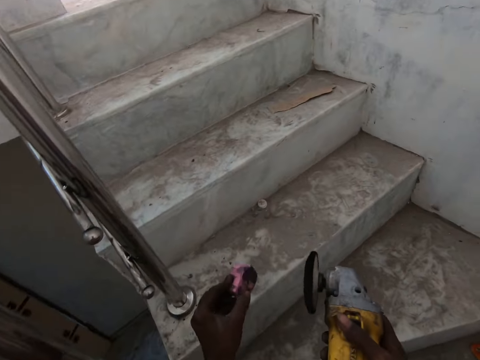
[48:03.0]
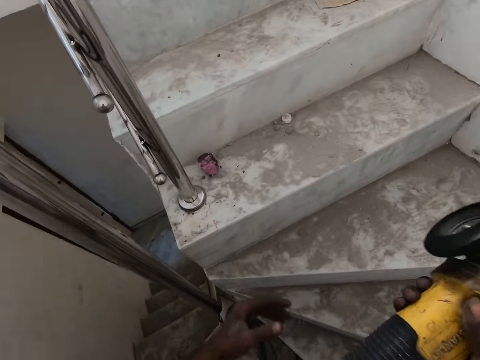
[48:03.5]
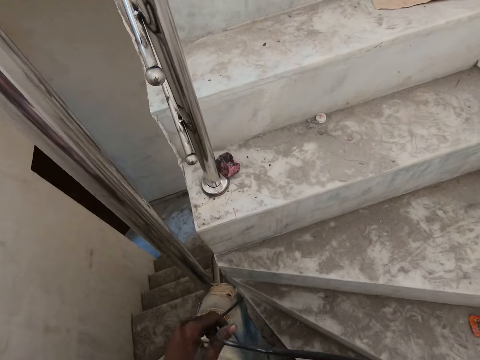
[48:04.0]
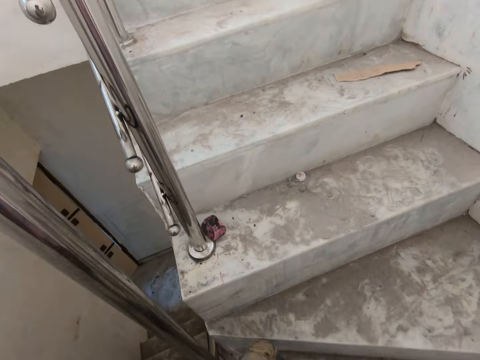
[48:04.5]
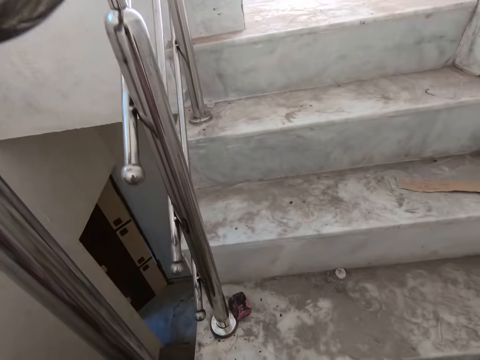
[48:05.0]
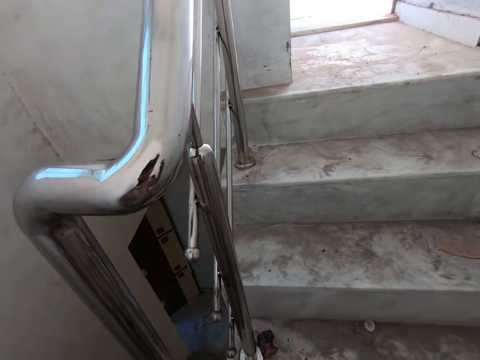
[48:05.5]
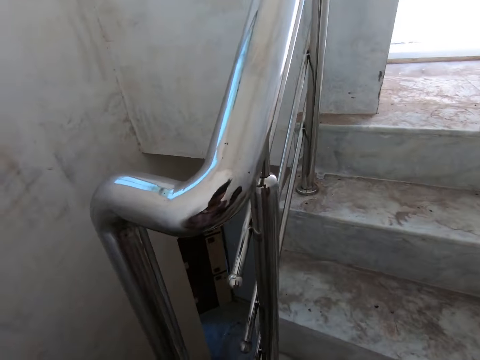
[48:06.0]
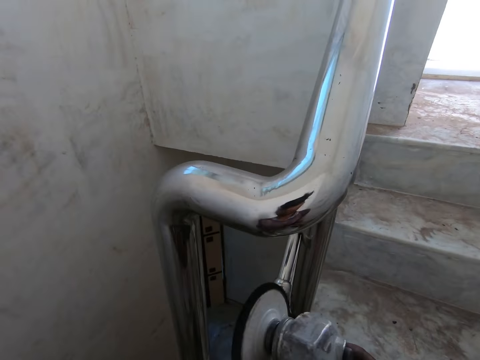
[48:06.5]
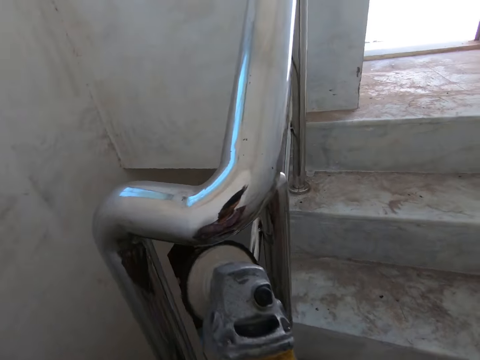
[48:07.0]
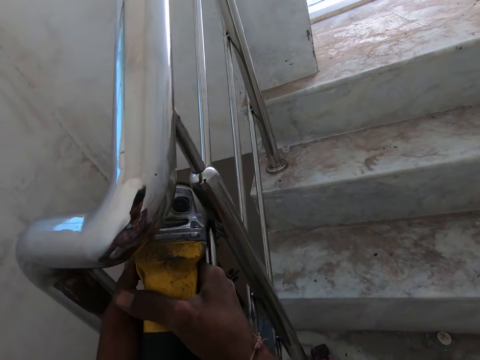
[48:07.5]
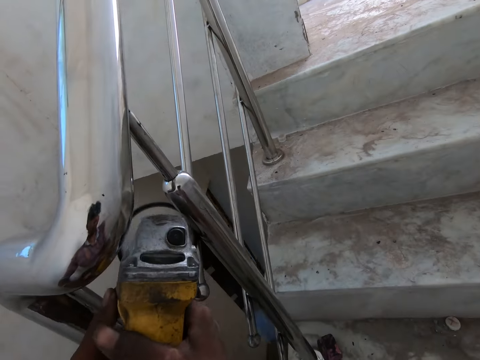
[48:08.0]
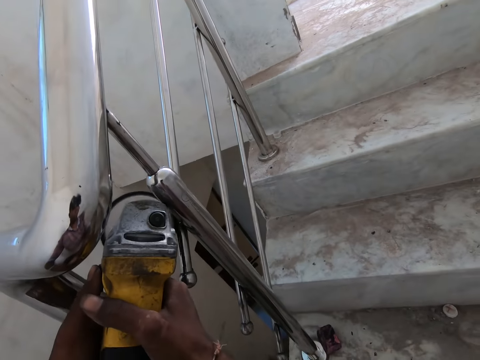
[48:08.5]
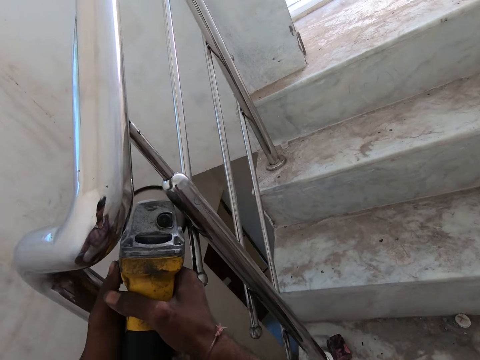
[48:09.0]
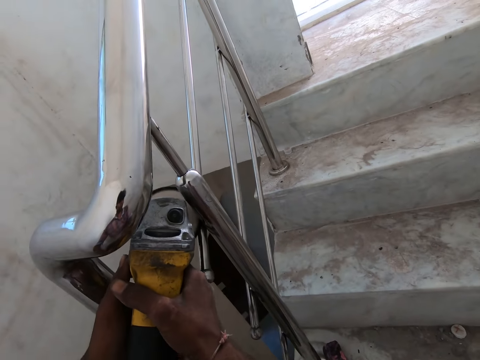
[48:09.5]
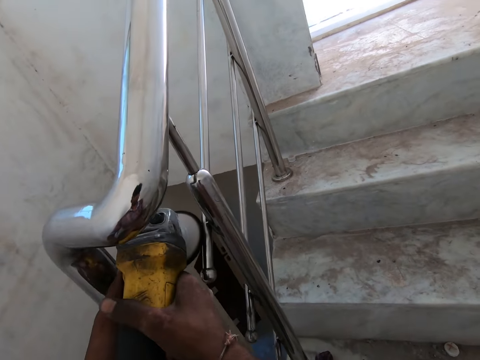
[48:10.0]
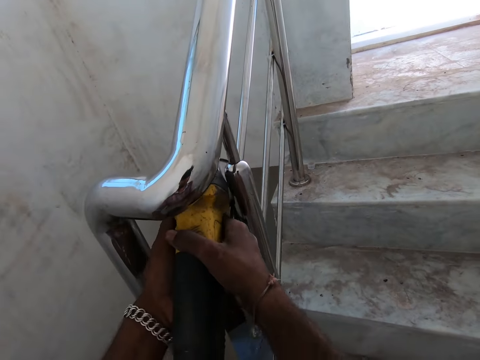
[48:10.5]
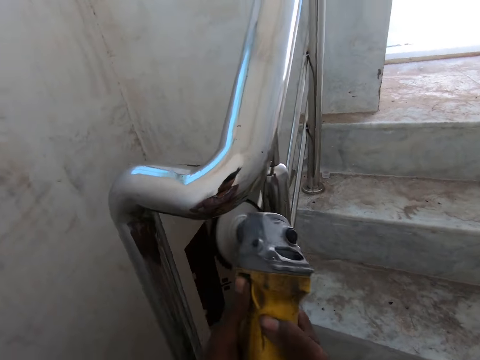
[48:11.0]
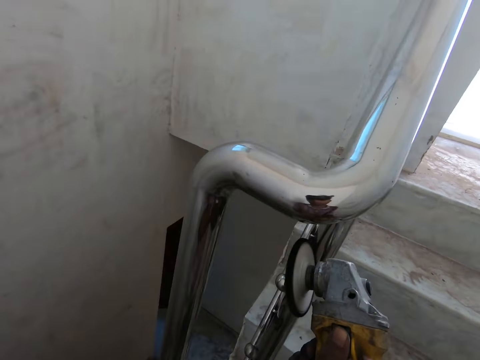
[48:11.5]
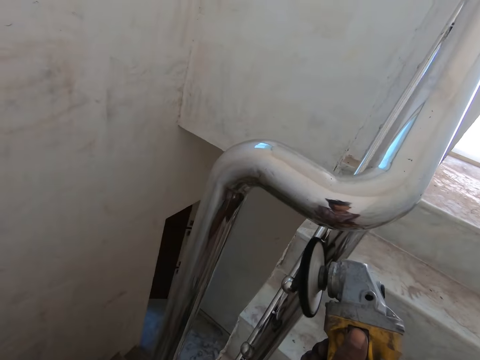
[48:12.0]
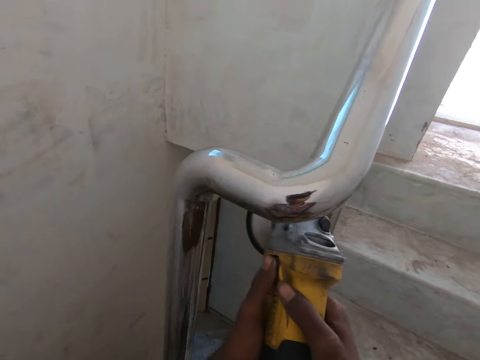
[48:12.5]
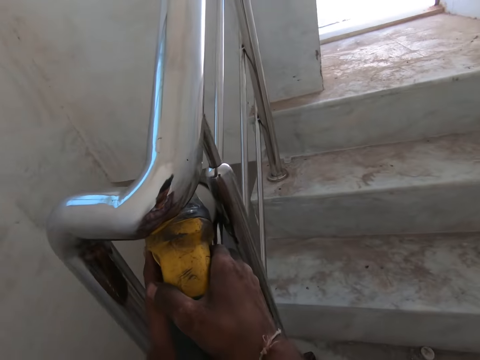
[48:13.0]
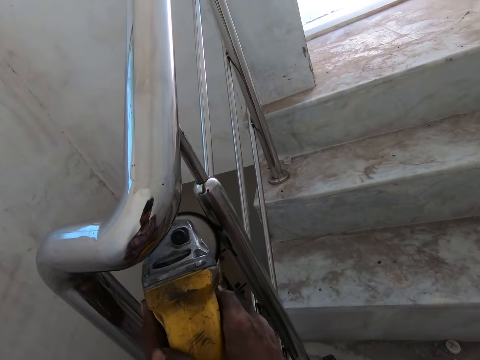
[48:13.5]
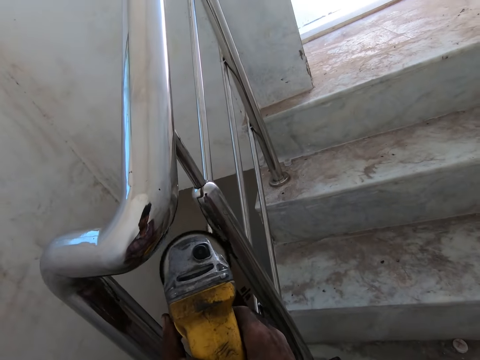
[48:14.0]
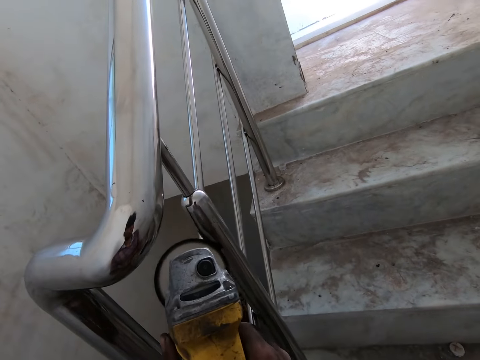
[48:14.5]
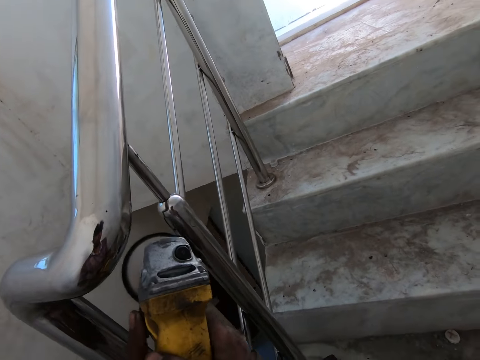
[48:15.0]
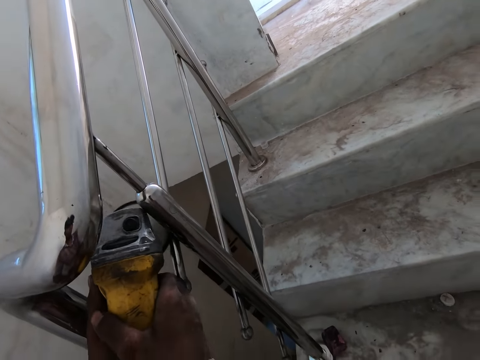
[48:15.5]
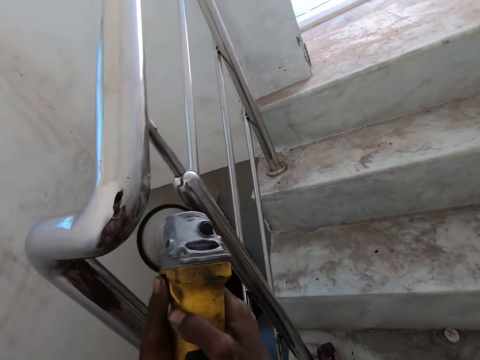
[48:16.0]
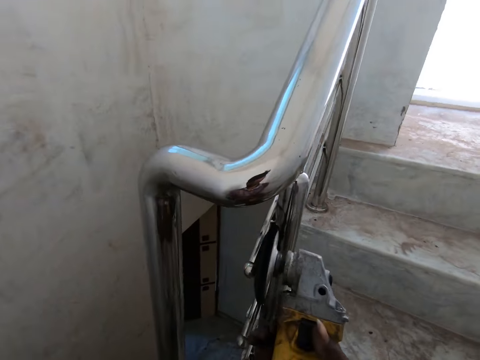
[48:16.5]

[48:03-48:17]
The camera wearer drops the abrasive polishing block in his left hand on the staircase. He pulls the cord of the corded grinder in his right hand with his left hand. He looks around. He smoothens the staircase rail with the corded grinder in his hands.

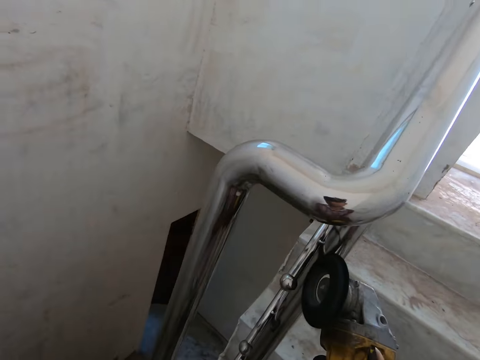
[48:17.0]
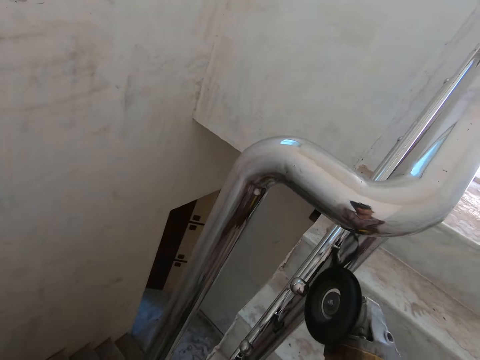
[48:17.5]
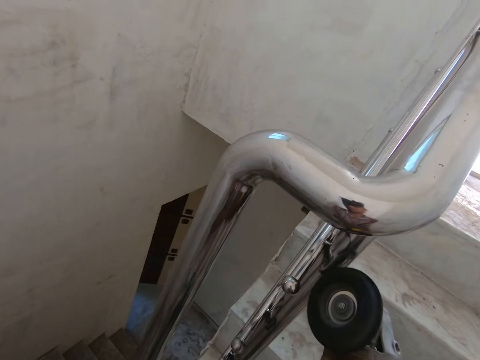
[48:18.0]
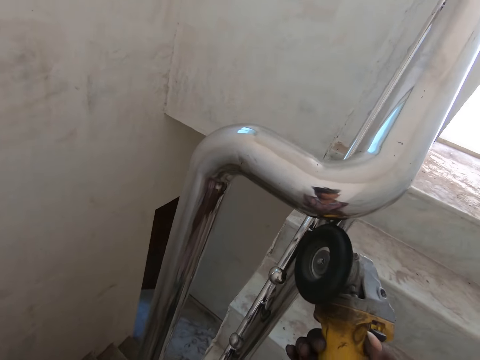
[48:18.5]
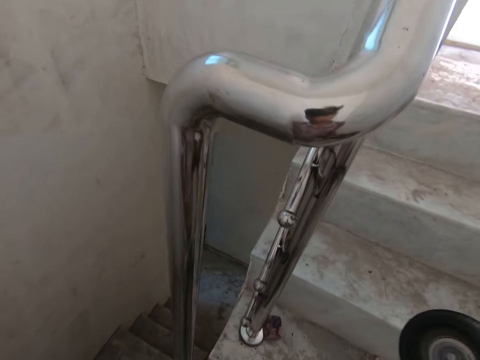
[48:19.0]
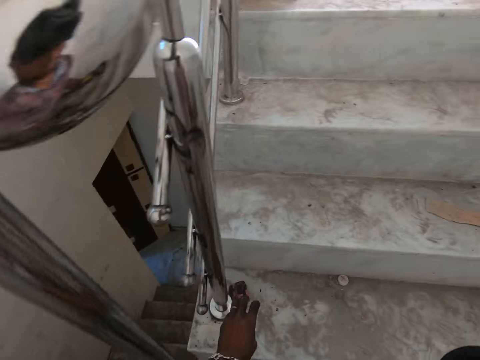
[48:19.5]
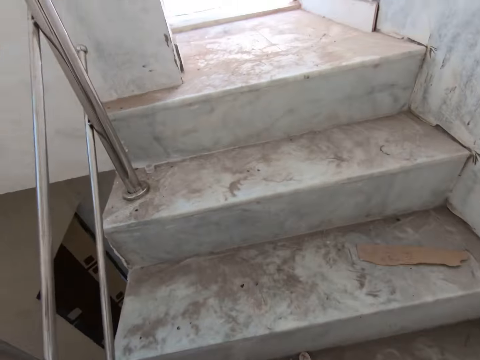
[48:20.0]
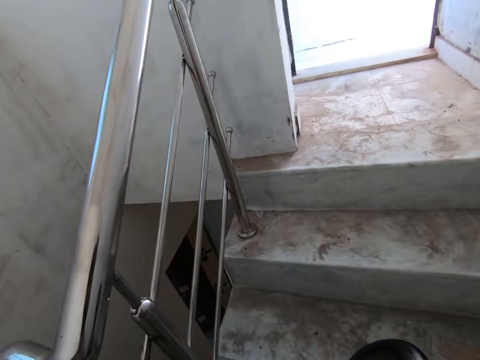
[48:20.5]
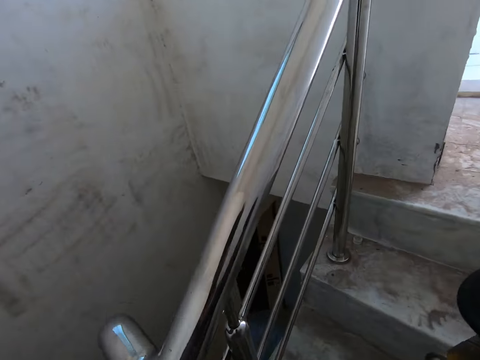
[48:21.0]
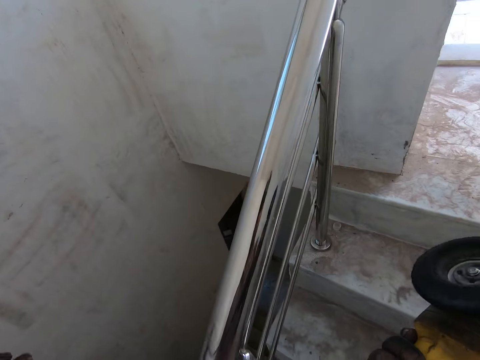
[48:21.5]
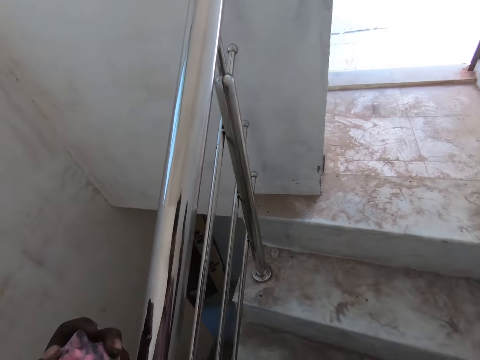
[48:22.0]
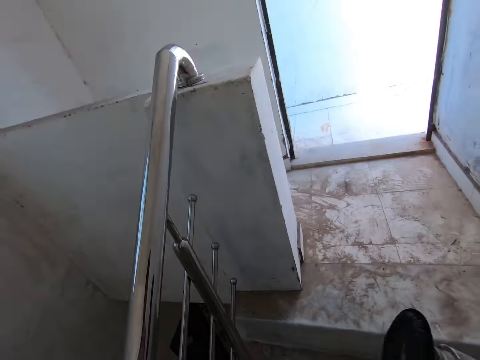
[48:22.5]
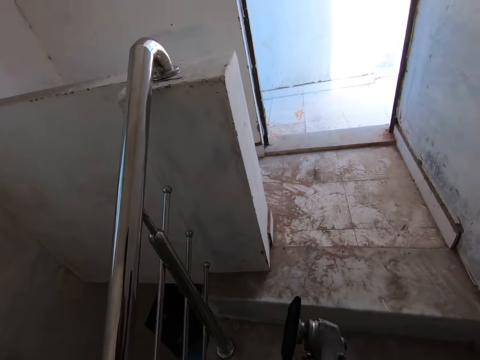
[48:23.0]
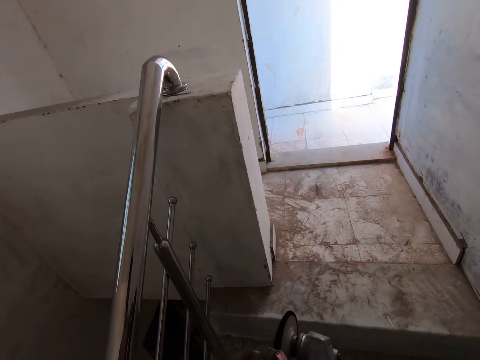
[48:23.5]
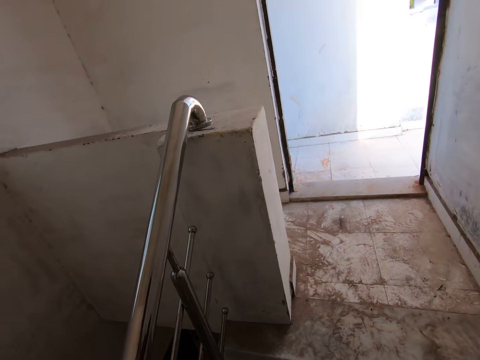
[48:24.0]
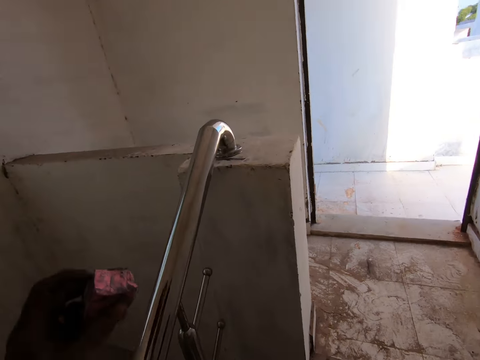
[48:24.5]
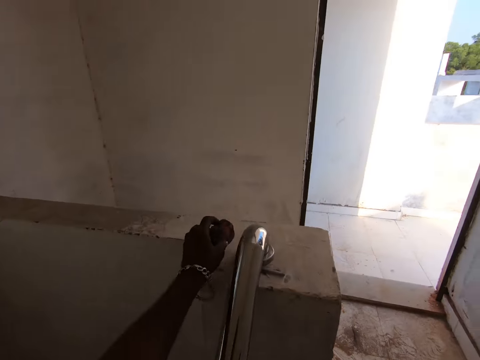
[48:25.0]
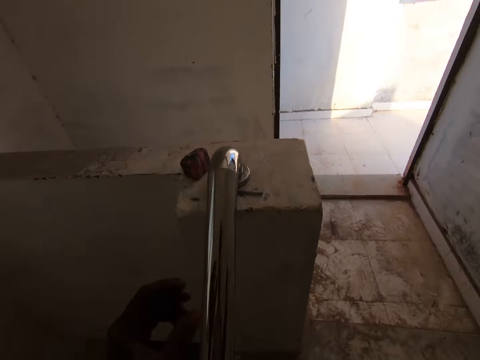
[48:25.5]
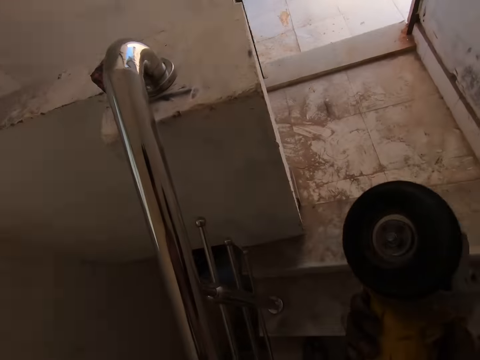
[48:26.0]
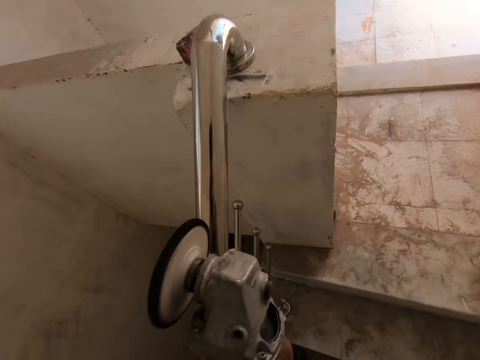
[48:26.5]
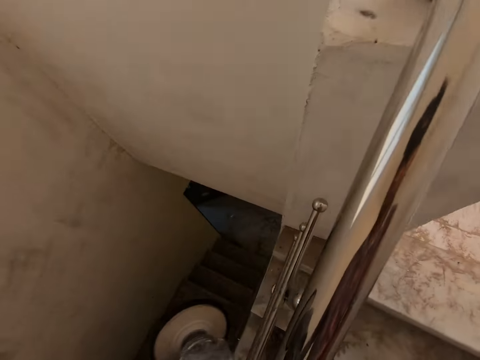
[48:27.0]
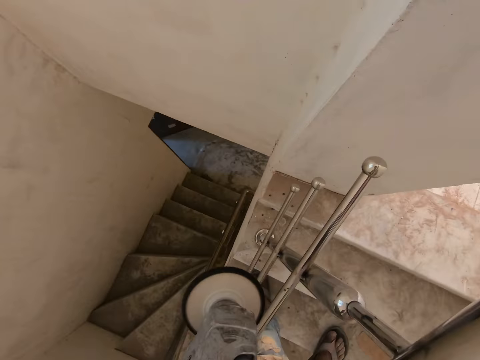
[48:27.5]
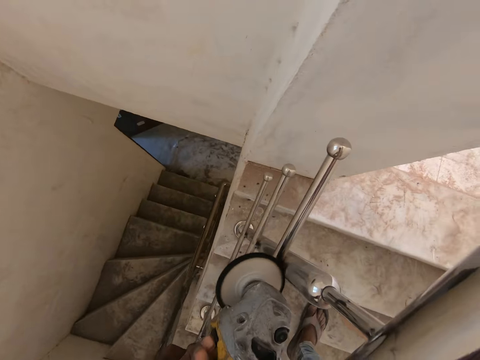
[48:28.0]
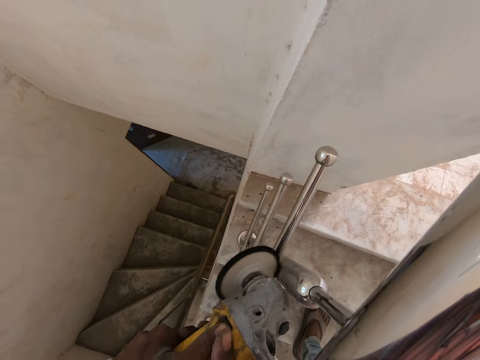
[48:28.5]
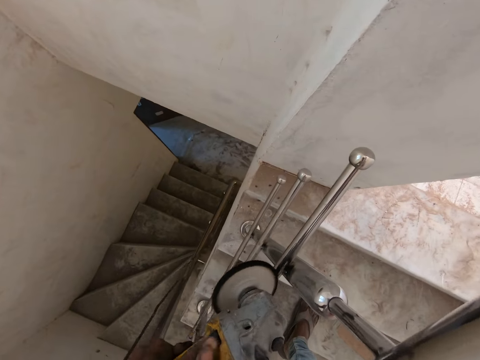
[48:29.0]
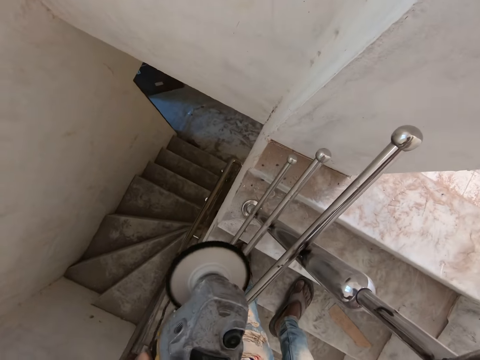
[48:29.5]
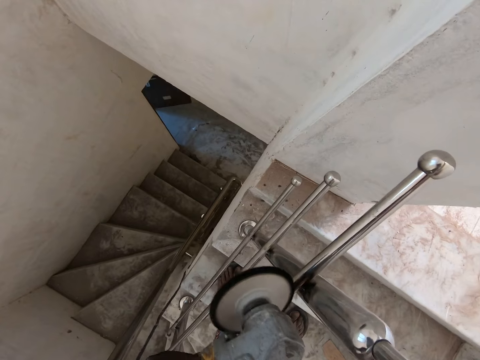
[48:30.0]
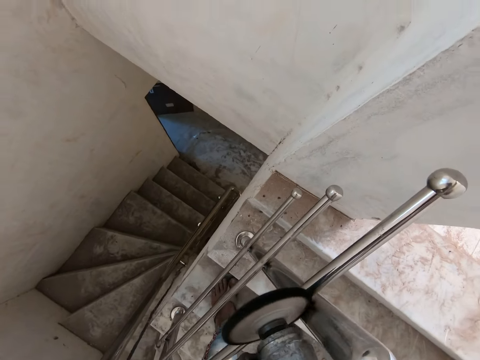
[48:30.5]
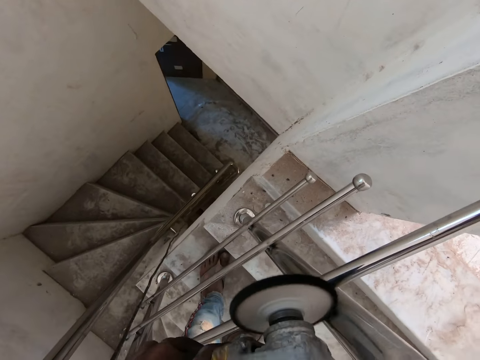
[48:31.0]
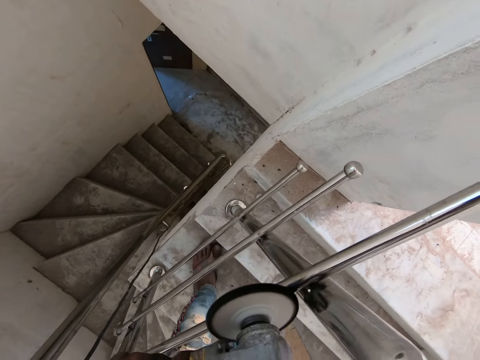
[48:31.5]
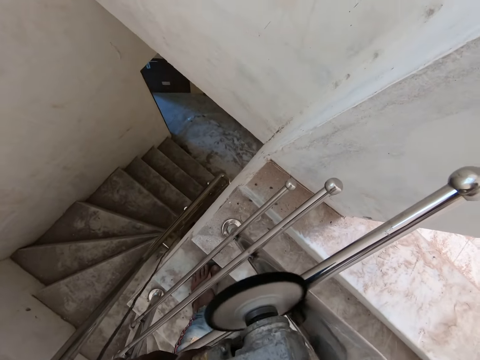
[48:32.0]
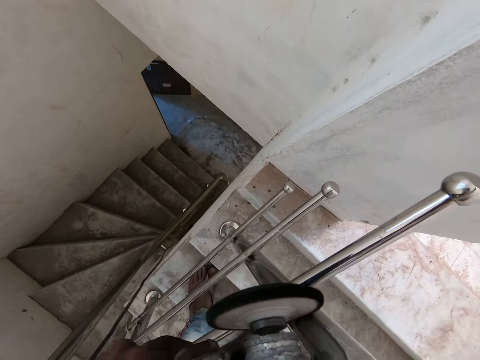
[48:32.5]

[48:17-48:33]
The camera wearer picks up the abrasive polishing block from the floor with his left hand. He looks around. He adjusts the cord in his left hand. He cleans the corded grinder in his right hand with the abrasive polishing block in his left hand. He drops the abrasive polishing block in his left hand on the staircase. He smoothens the staircase rail with the corded grinder in his hands.
